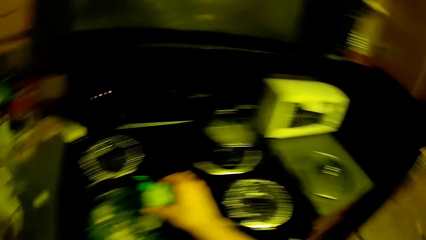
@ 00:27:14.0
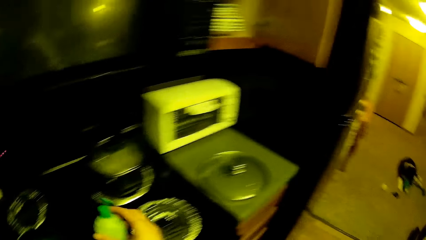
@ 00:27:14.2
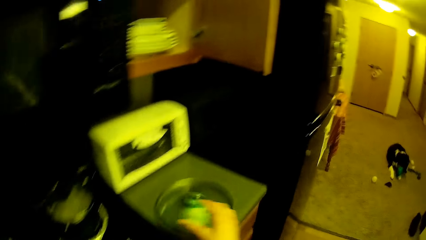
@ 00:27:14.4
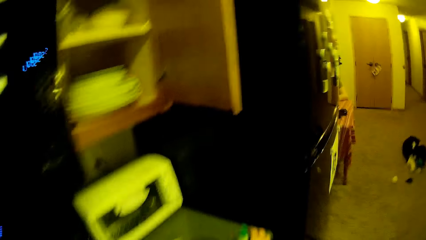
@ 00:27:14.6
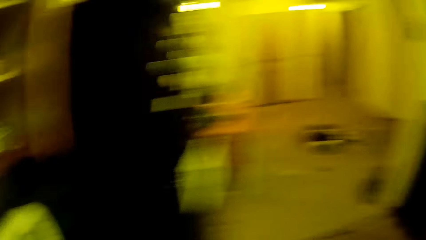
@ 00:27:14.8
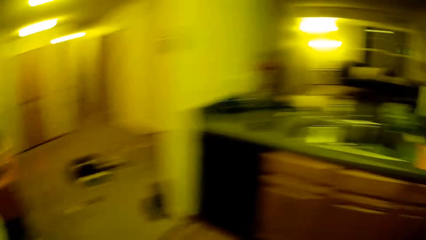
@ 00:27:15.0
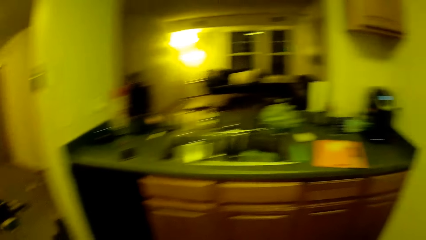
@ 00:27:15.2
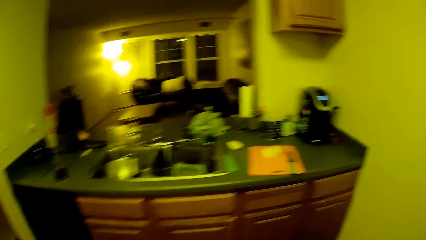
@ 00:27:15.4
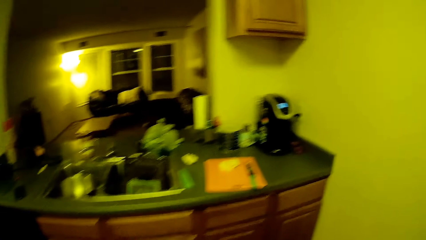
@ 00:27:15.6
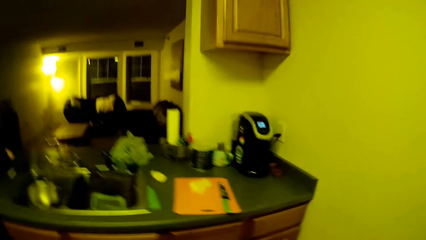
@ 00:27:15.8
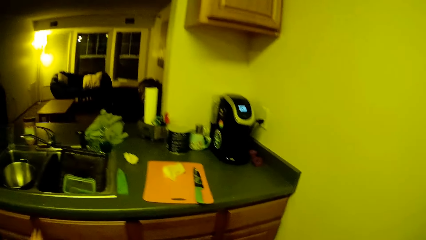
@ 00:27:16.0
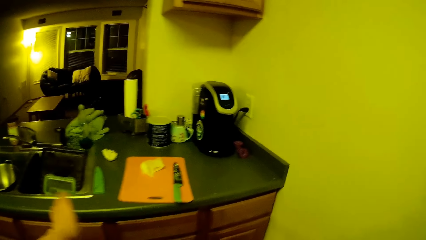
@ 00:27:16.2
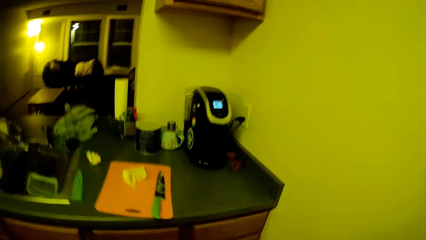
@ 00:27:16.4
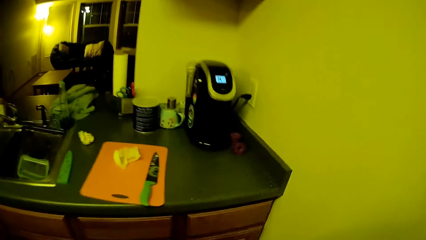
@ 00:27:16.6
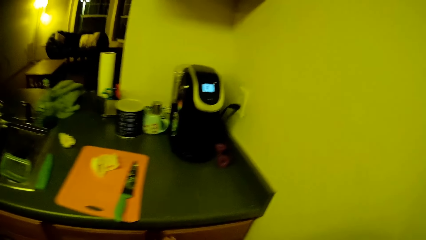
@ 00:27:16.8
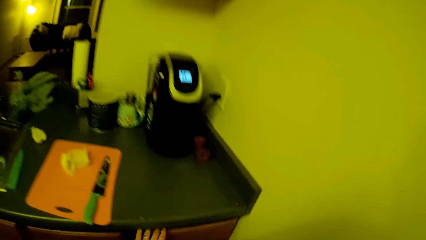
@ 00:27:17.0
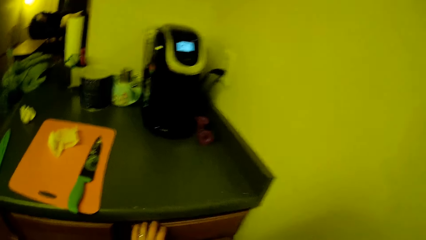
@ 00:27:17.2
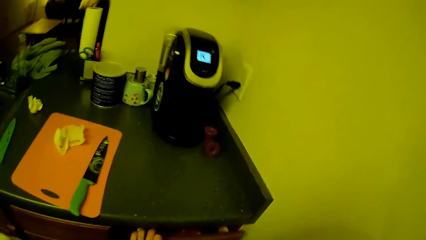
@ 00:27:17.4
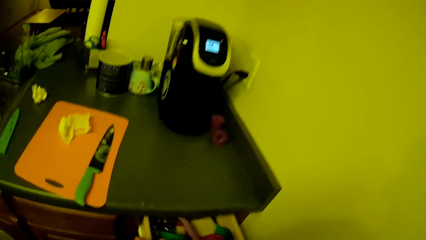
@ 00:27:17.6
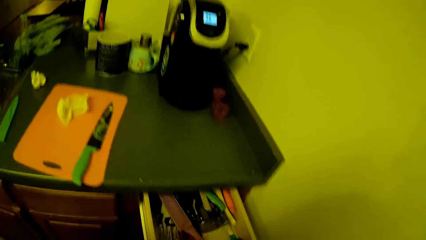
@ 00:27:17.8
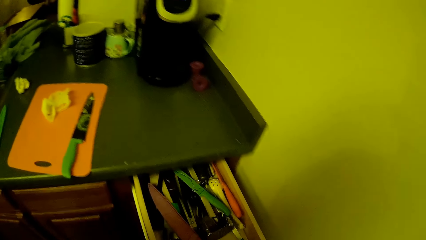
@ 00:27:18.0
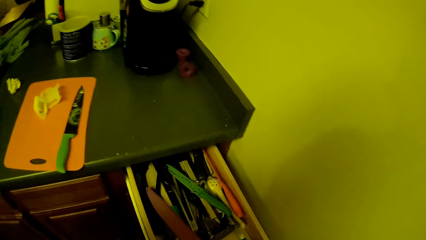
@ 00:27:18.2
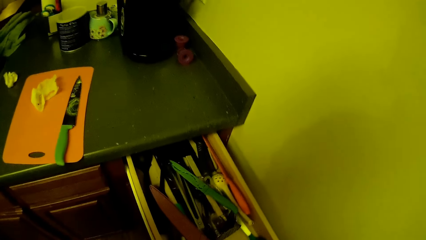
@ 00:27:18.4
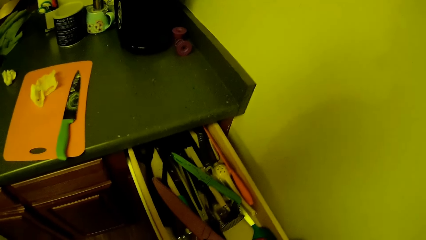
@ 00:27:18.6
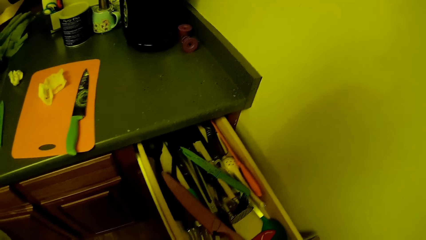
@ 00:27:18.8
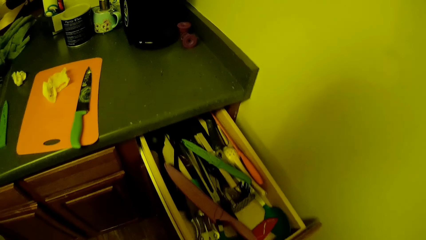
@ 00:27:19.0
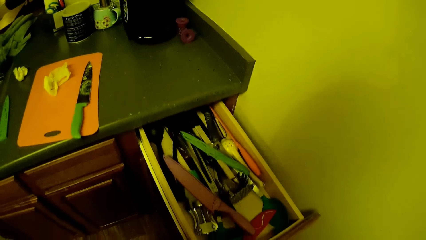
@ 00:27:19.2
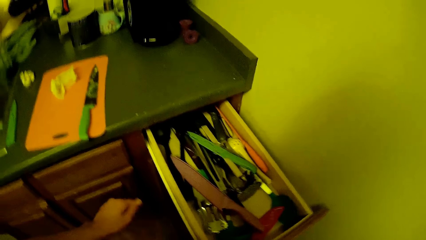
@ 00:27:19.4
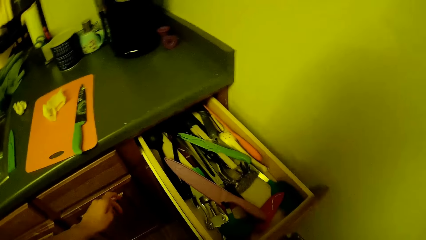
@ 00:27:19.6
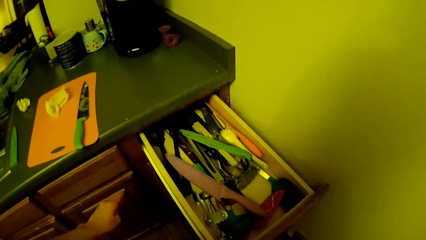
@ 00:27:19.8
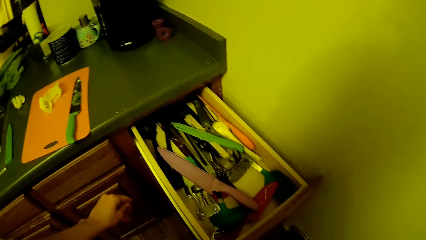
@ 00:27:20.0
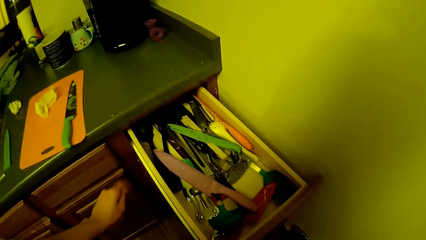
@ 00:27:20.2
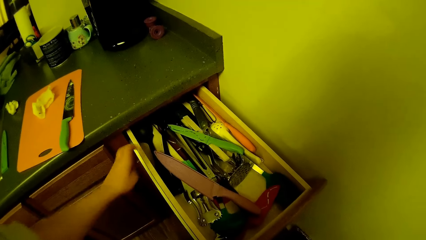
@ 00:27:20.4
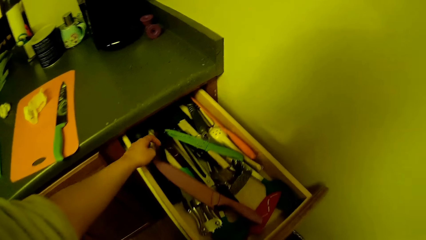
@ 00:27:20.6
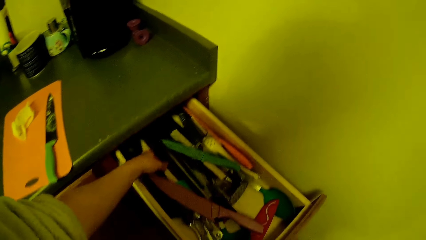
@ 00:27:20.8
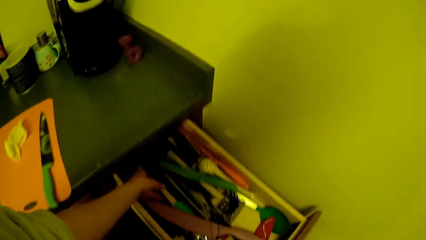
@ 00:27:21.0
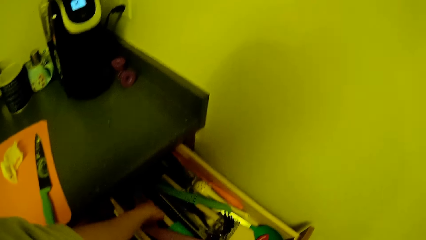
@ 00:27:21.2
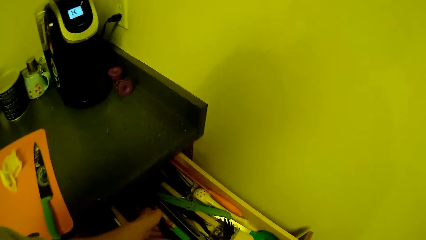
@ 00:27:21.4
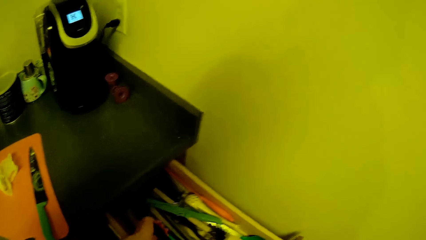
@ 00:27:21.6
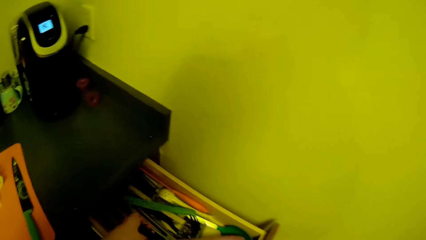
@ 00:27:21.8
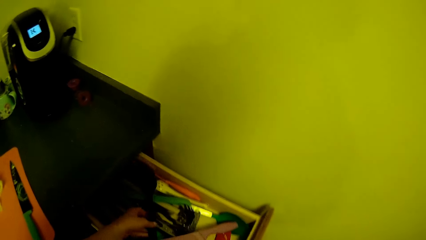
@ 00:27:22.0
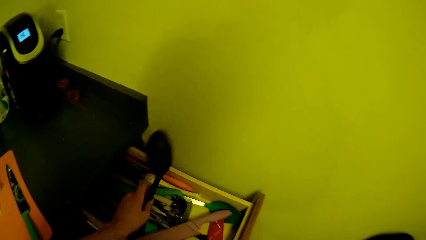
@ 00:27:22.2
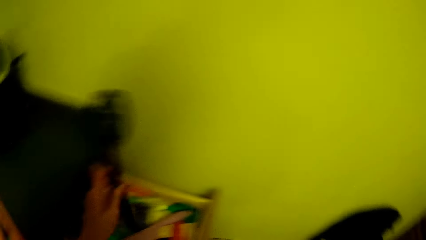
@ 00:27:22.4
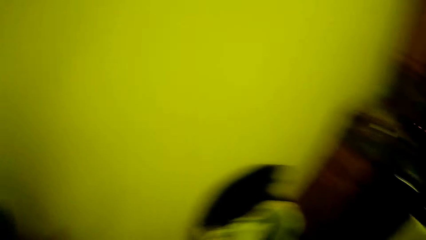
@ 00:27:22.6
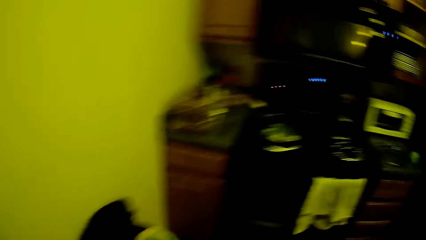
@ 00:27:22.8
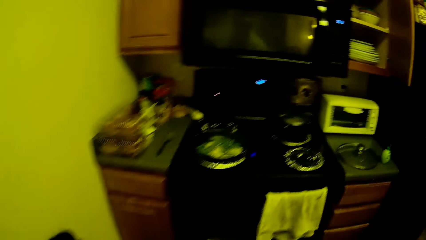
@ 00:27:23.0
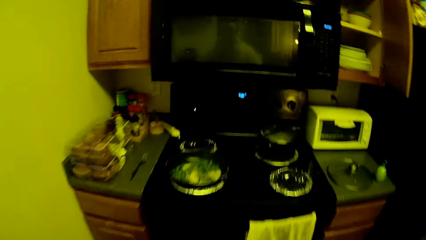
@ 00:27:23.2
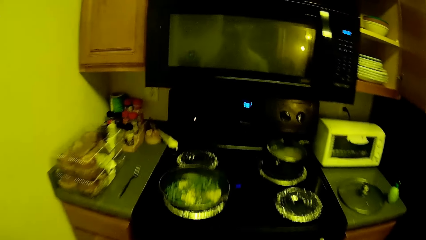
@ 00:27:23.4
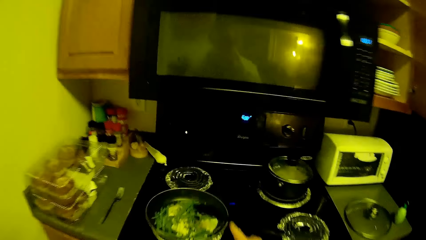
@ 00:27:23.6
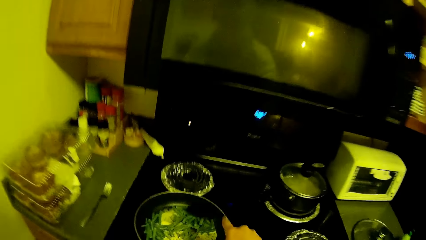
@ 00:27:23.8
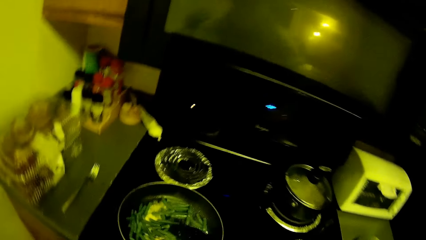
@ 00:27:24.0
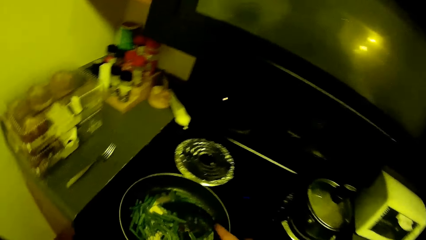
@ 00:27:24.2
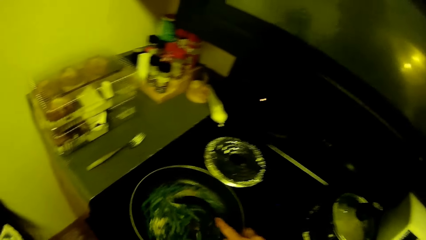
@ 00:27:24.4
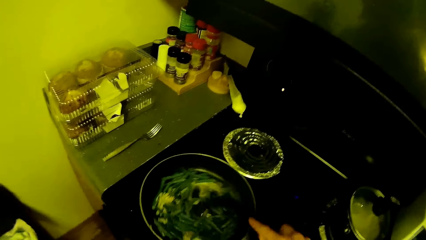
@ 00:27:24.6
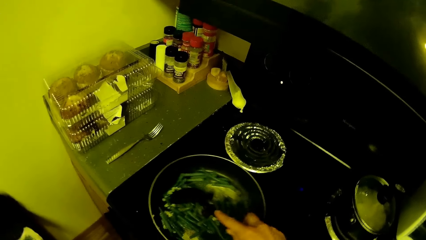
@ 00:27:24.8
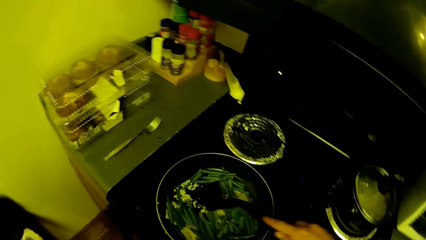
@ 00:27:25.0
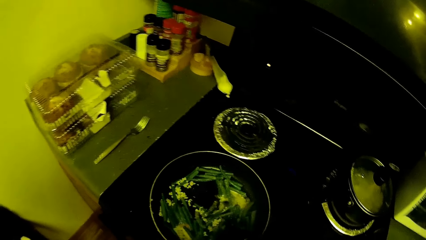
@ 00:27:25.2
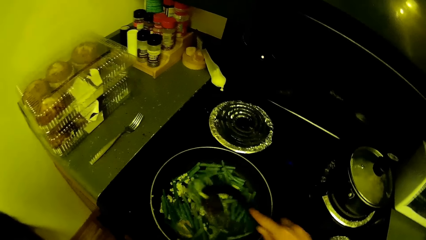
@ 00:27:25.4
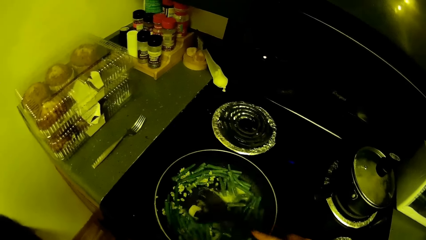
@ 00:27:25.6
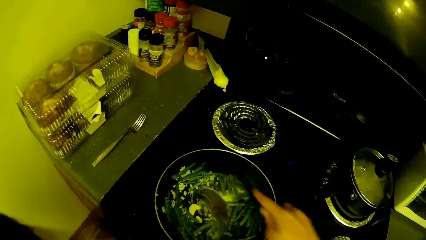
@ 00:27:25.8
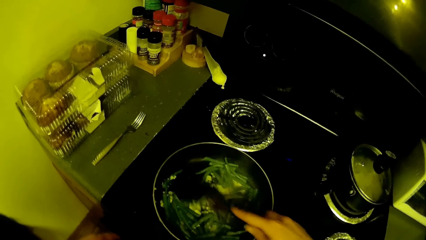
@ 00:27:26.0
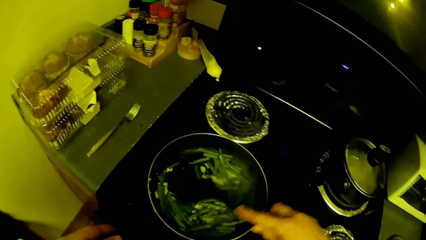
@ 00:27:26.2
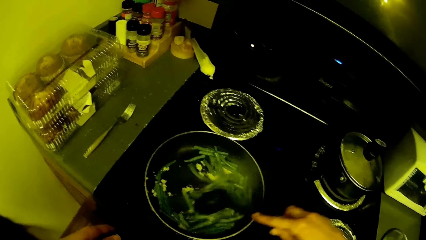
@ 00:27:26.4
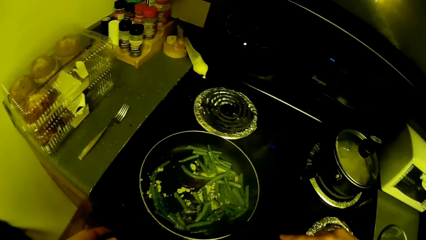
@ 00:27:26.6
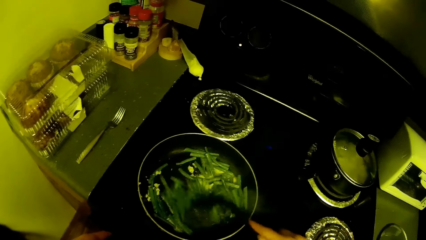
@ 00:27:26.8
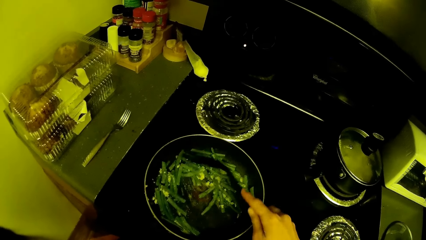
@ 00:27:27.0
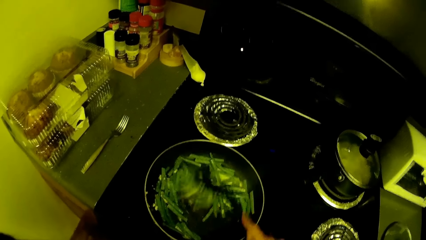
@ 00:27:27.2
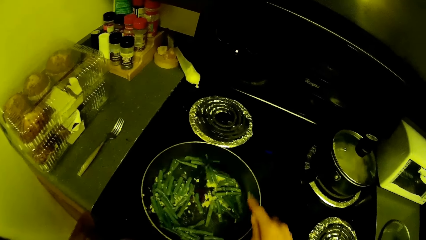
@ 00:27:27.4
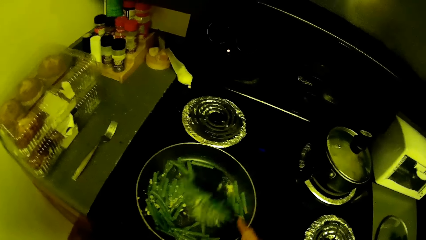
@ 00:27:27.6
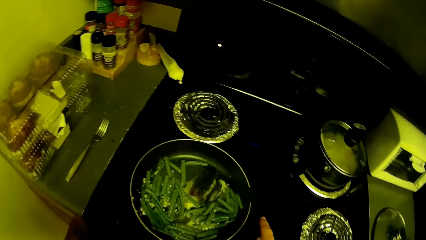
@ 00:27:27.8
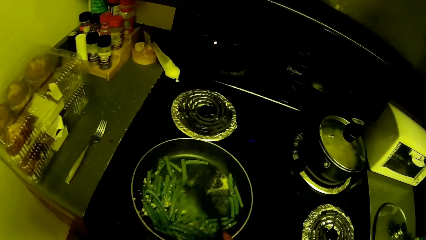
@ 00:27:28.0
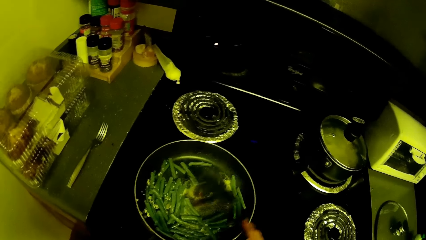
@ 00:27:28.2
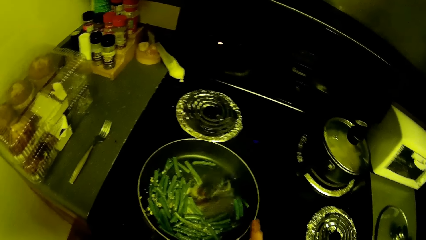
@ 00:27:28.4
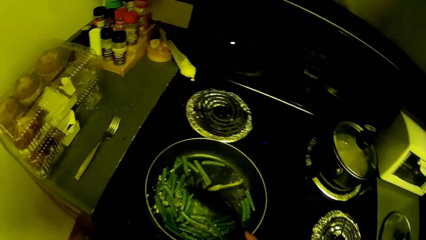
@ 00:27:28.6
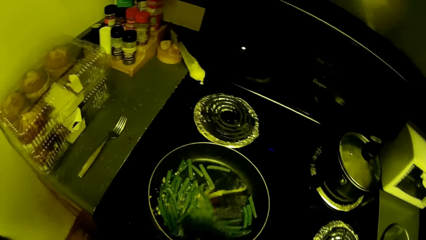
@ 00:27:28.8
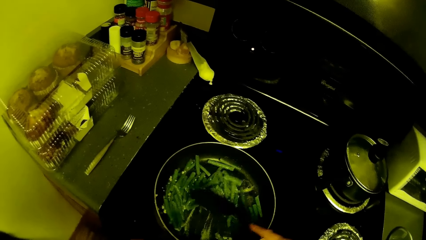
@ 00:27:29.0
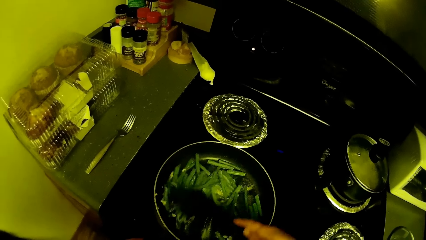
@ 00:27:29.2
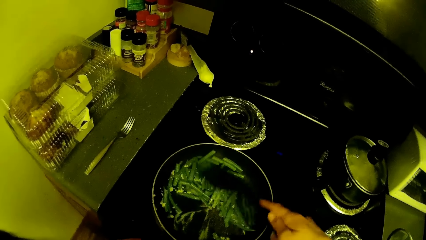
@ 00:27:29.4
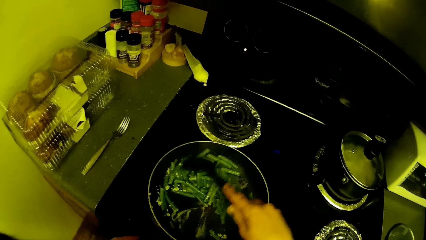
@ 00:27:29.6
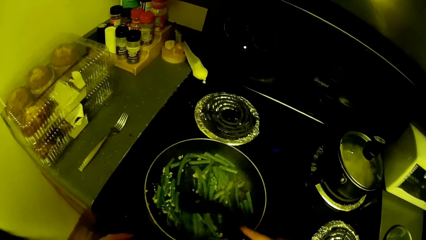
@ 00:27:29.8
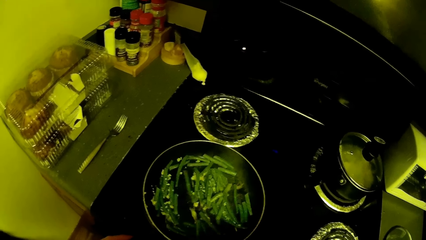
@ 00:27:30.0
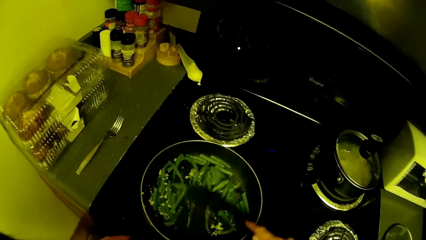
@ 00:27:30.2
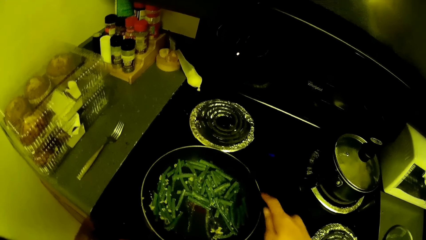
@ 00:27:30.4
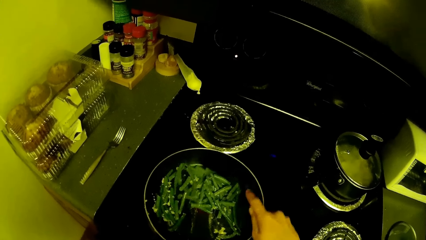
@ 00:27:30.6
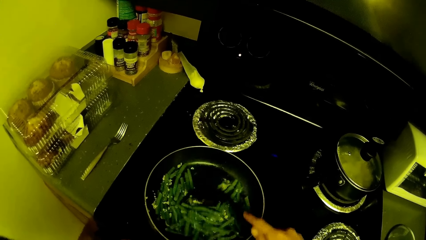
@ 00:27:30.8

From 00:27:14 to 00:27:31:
The camera wearer drops the bottle of oil on the kitchen countertop with her right hand. She walks towards the sink. She pulls a drawer from the kitchen countertop with her left hand. She takes out a spoon from the drawer with her left hand. She inserts the left hand in the drawer of utensils. She stir fries the vegetables in the frying pan with the spoon. She holds the spoon.
